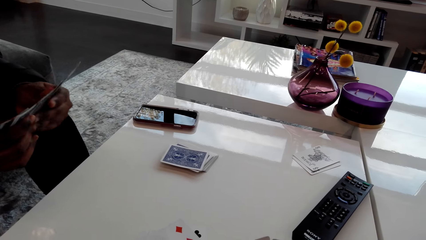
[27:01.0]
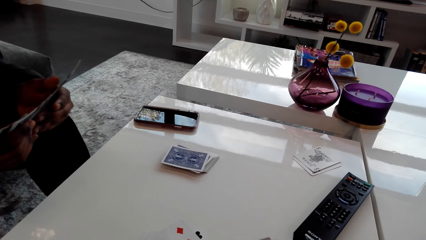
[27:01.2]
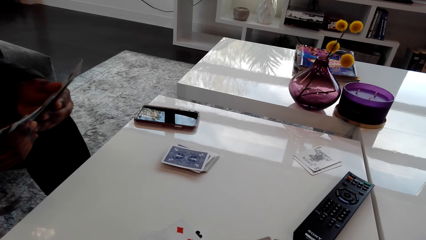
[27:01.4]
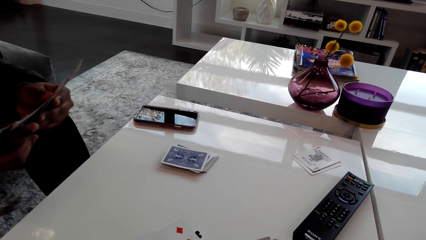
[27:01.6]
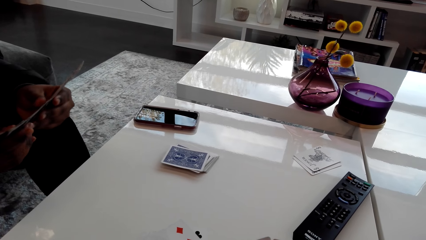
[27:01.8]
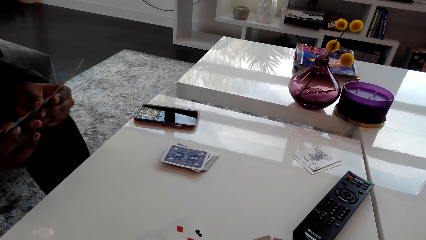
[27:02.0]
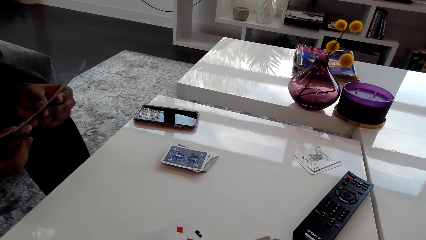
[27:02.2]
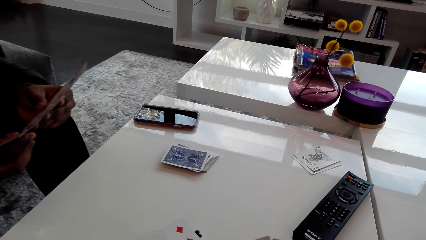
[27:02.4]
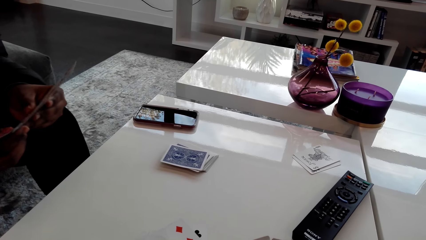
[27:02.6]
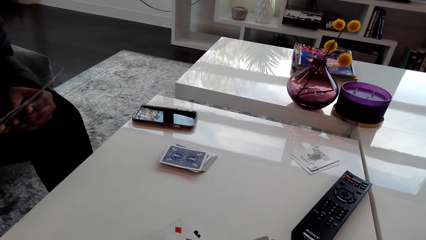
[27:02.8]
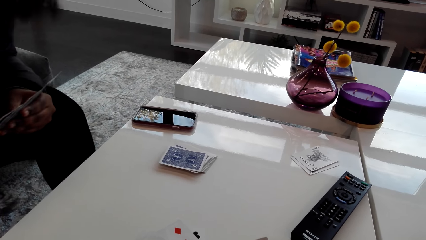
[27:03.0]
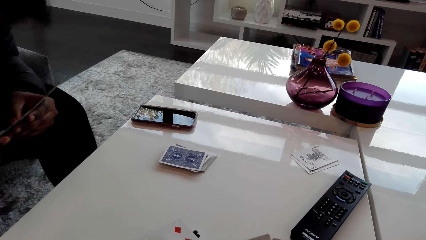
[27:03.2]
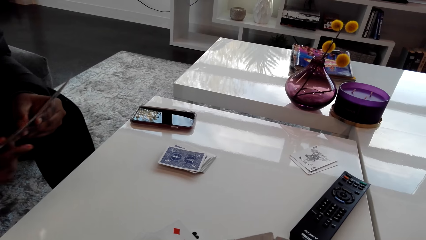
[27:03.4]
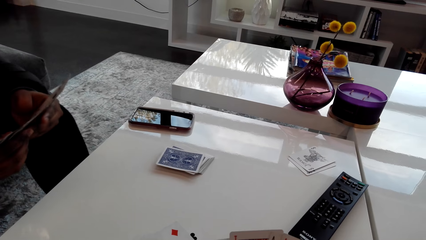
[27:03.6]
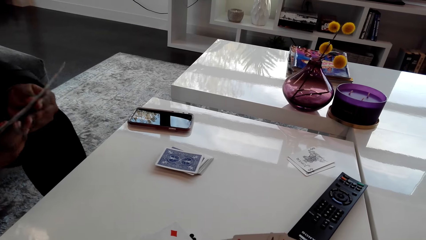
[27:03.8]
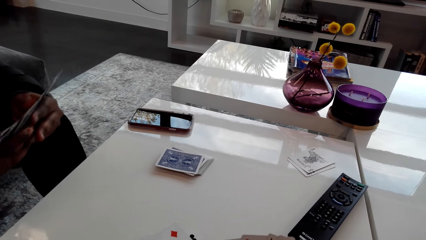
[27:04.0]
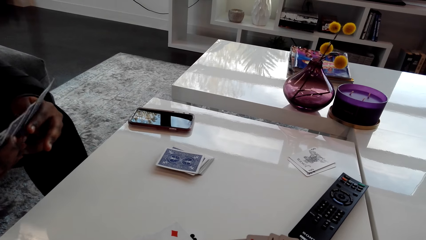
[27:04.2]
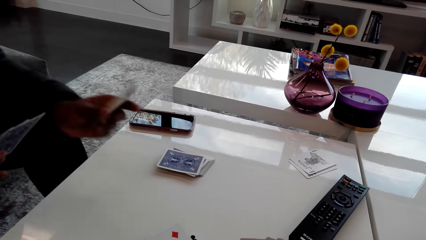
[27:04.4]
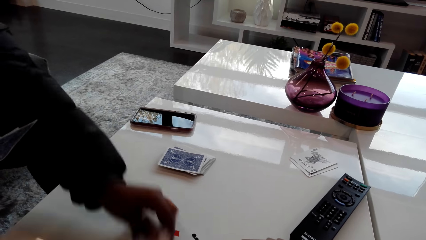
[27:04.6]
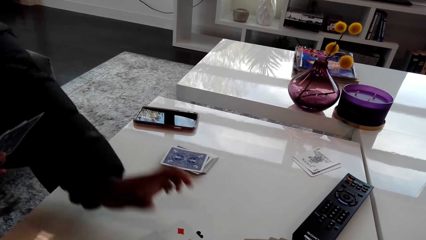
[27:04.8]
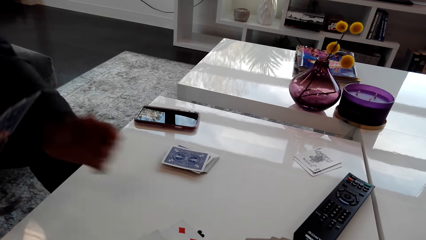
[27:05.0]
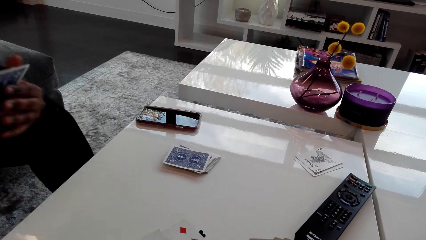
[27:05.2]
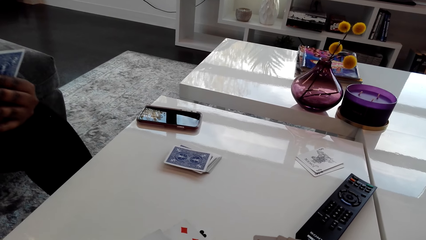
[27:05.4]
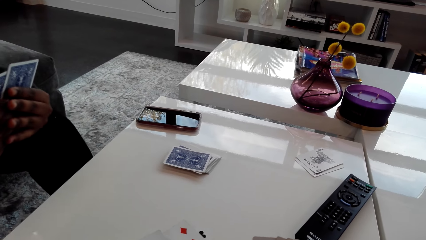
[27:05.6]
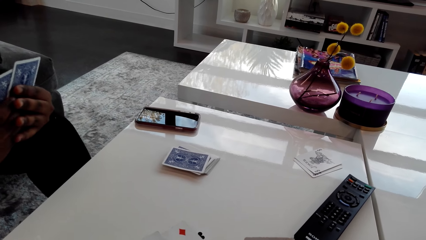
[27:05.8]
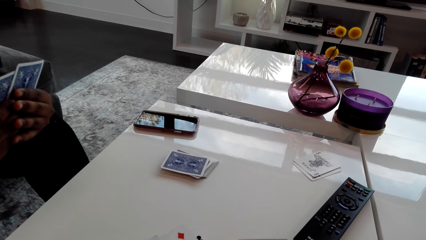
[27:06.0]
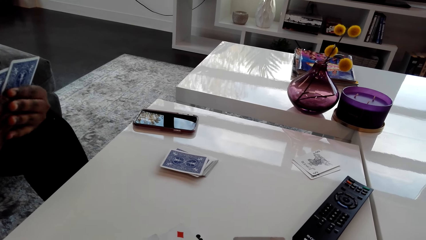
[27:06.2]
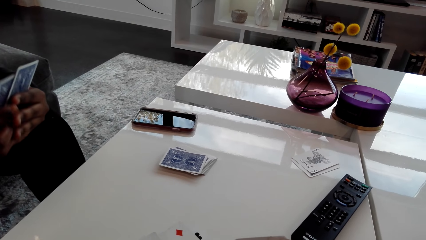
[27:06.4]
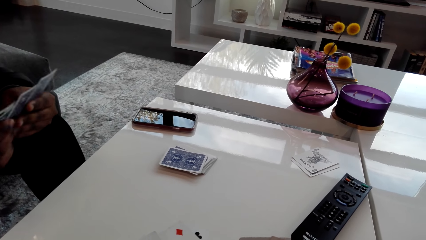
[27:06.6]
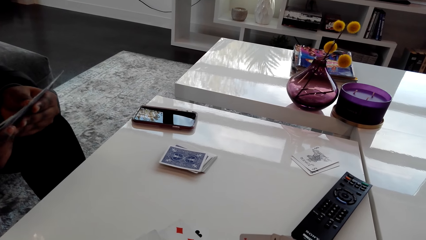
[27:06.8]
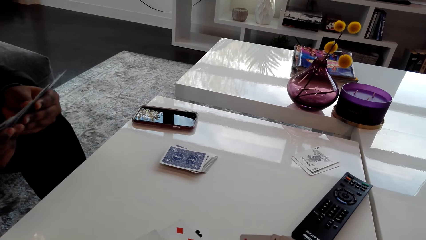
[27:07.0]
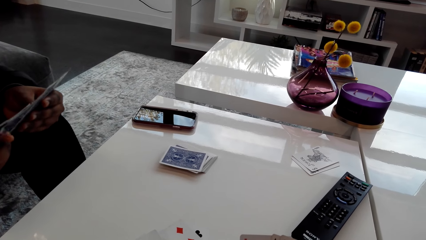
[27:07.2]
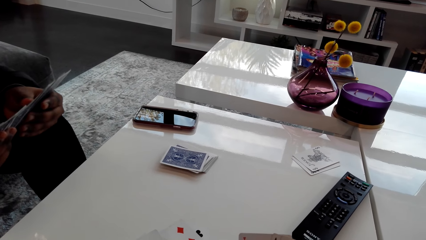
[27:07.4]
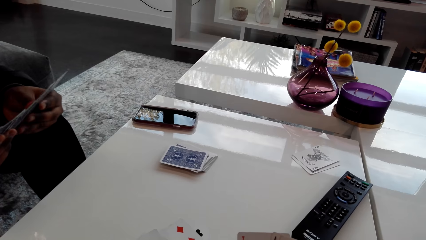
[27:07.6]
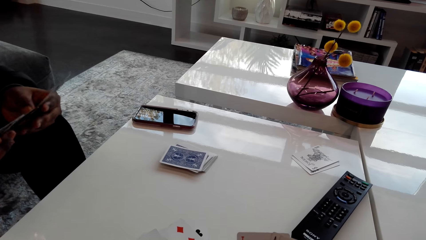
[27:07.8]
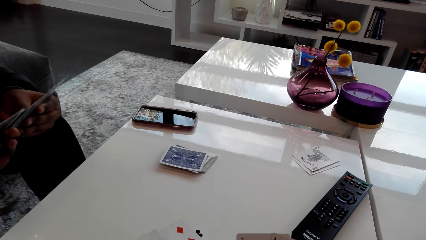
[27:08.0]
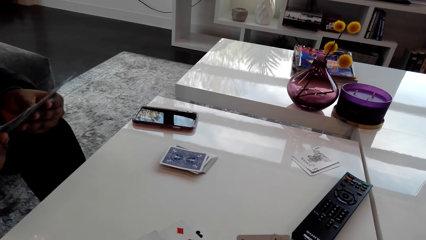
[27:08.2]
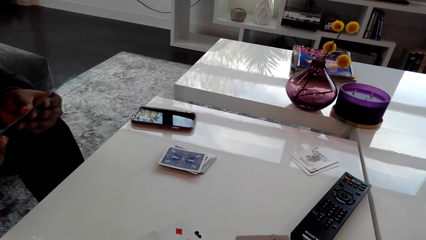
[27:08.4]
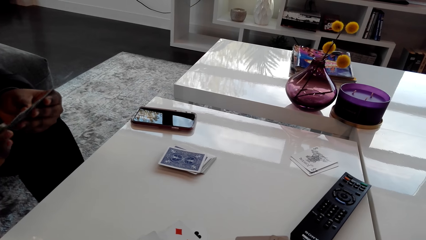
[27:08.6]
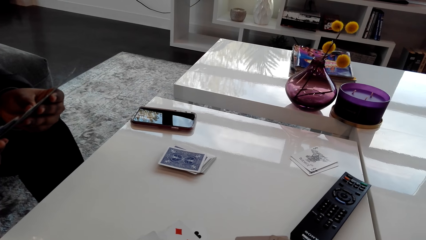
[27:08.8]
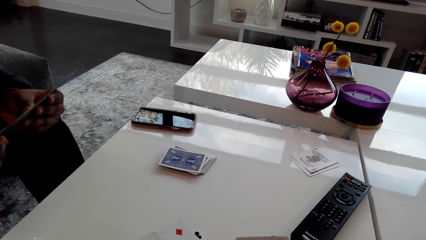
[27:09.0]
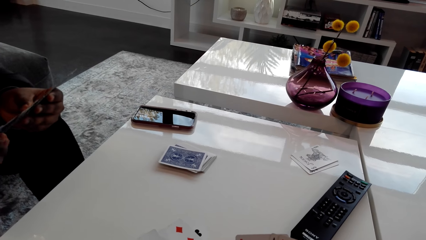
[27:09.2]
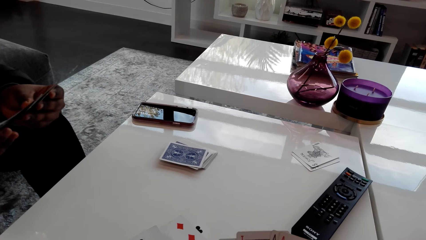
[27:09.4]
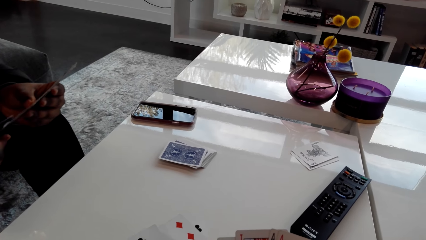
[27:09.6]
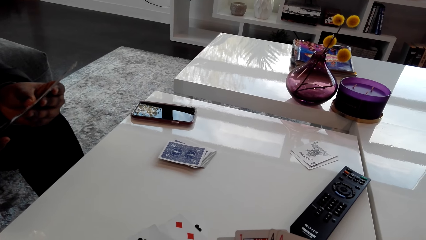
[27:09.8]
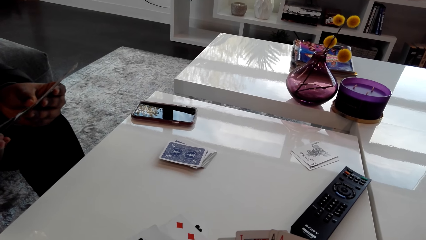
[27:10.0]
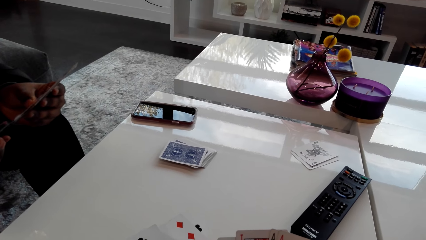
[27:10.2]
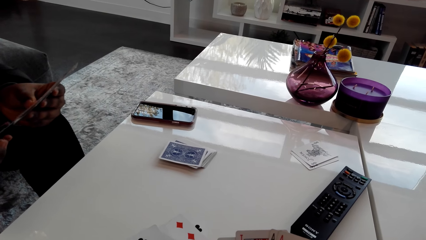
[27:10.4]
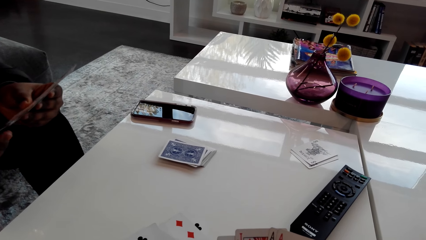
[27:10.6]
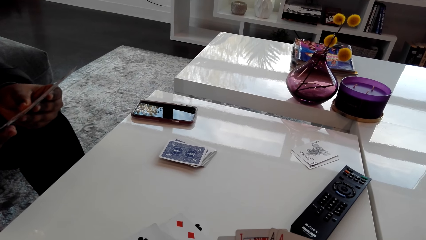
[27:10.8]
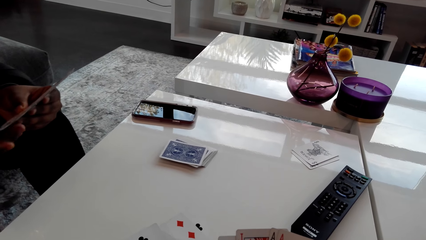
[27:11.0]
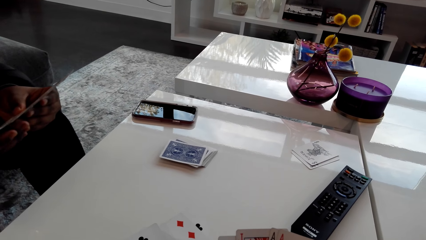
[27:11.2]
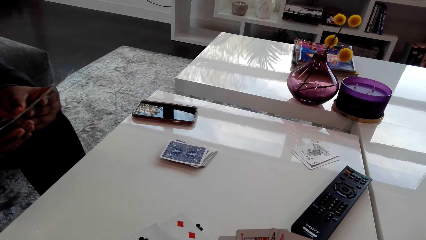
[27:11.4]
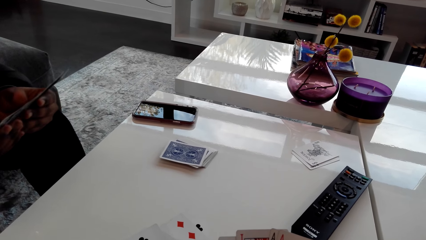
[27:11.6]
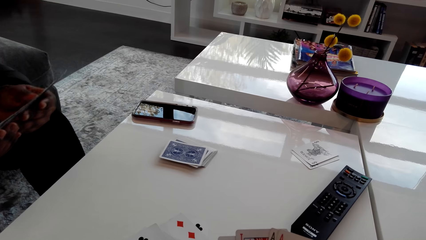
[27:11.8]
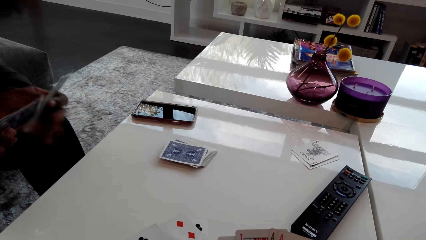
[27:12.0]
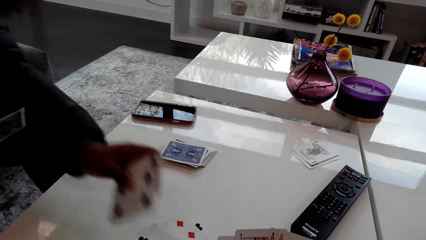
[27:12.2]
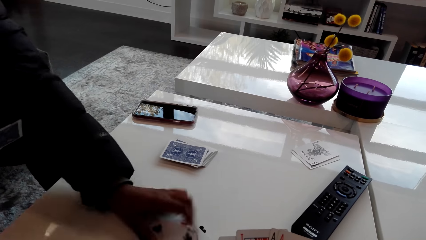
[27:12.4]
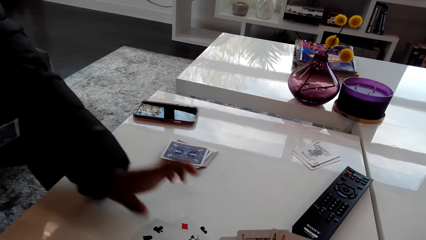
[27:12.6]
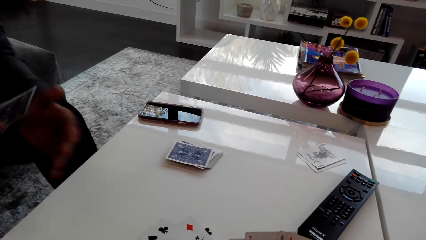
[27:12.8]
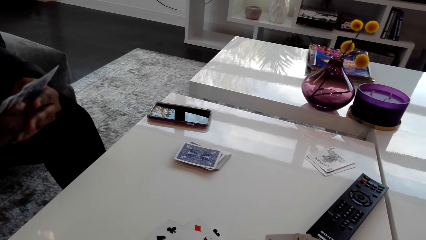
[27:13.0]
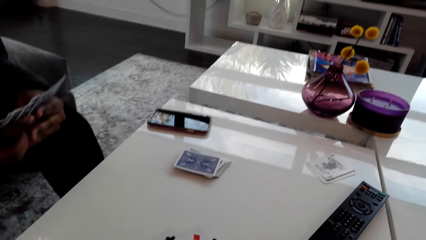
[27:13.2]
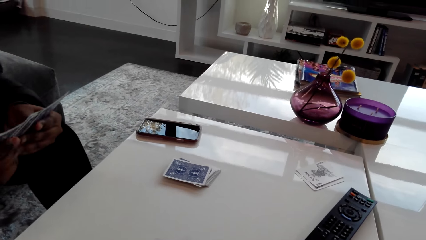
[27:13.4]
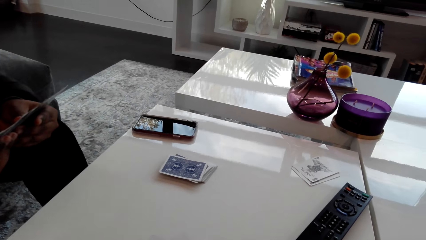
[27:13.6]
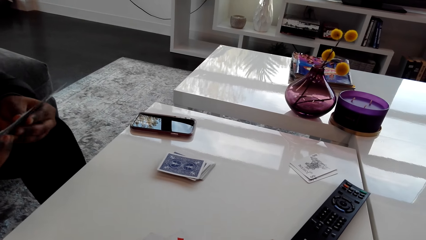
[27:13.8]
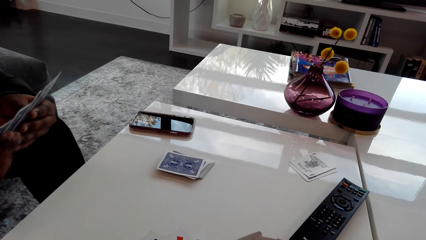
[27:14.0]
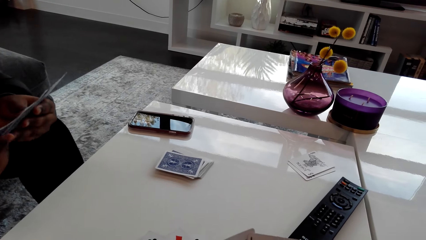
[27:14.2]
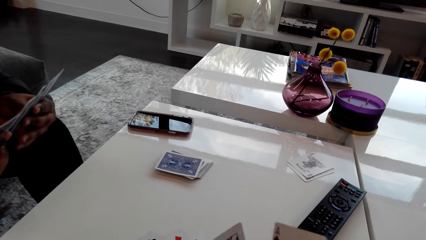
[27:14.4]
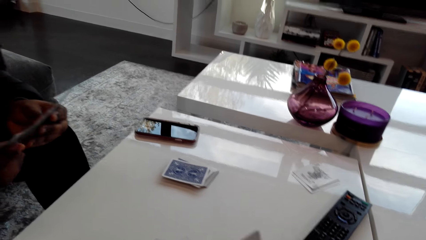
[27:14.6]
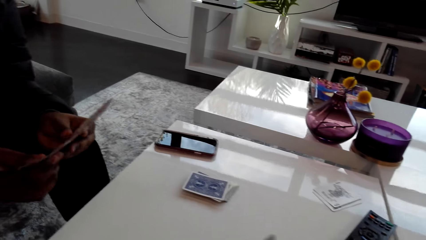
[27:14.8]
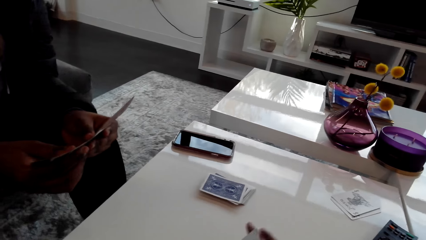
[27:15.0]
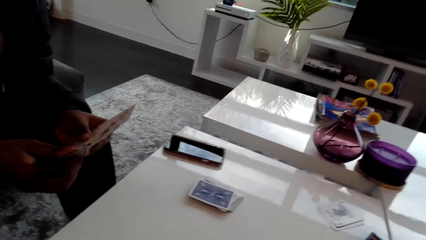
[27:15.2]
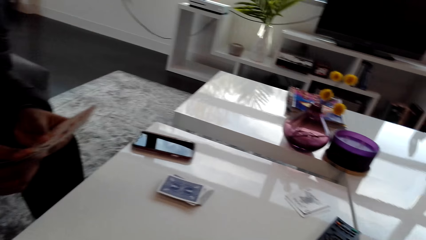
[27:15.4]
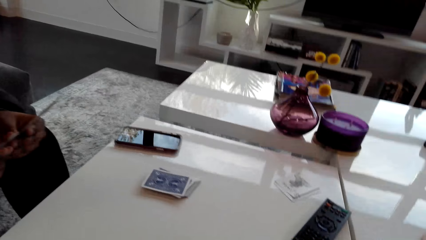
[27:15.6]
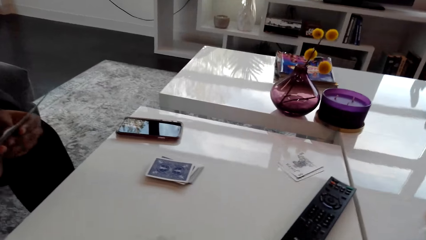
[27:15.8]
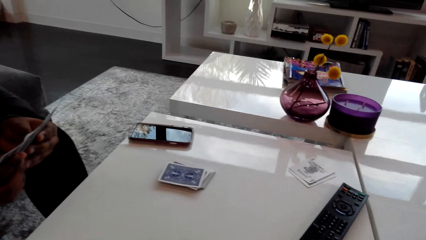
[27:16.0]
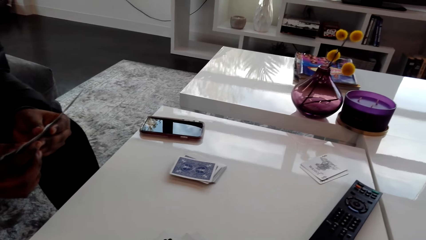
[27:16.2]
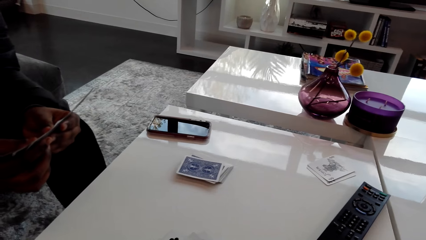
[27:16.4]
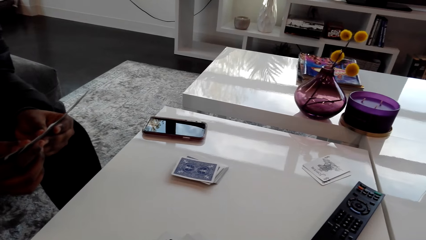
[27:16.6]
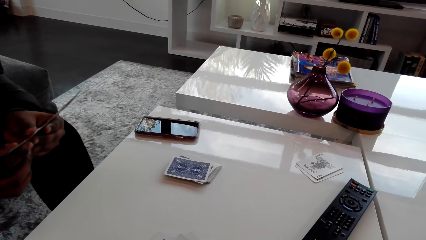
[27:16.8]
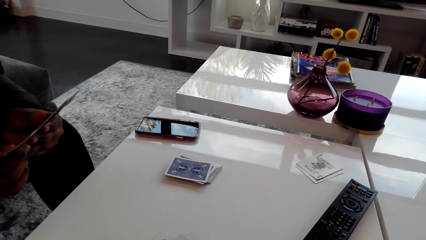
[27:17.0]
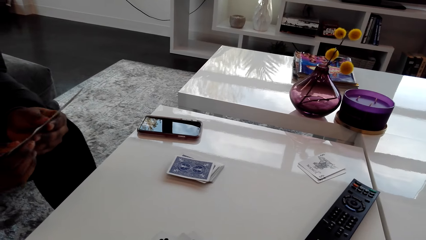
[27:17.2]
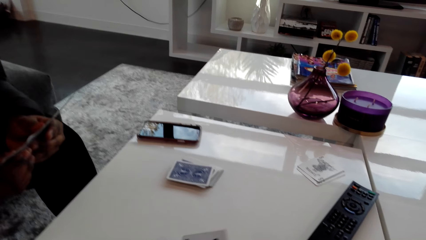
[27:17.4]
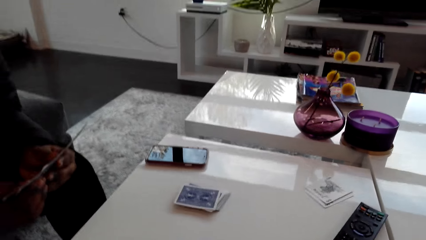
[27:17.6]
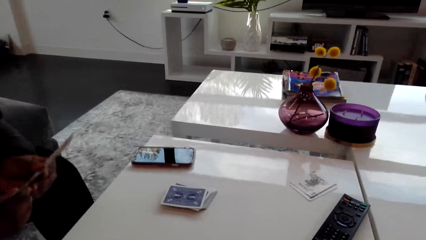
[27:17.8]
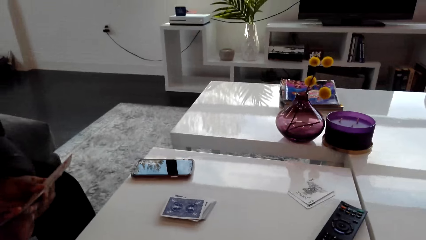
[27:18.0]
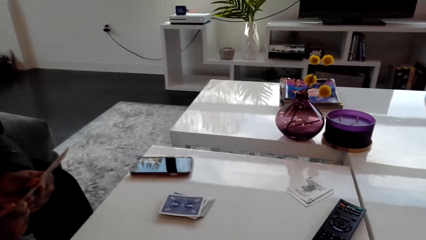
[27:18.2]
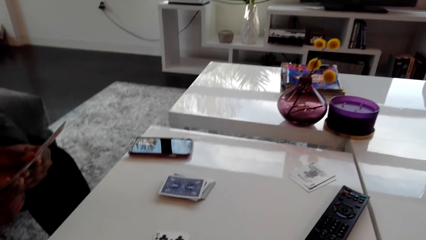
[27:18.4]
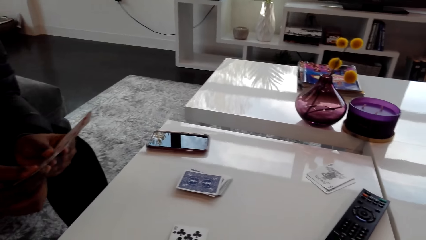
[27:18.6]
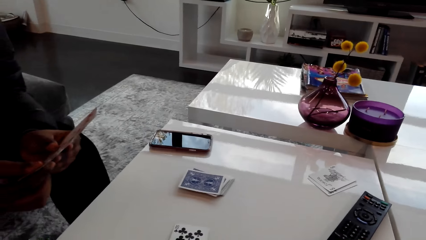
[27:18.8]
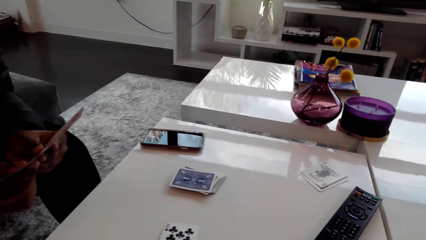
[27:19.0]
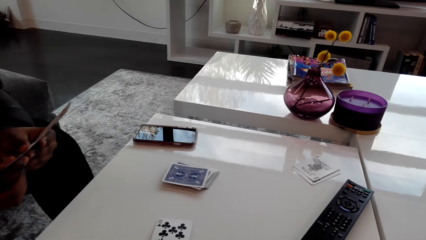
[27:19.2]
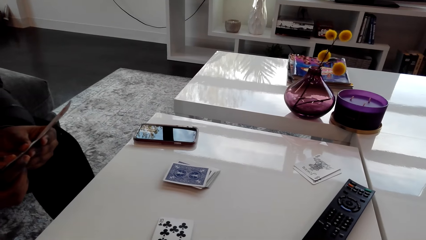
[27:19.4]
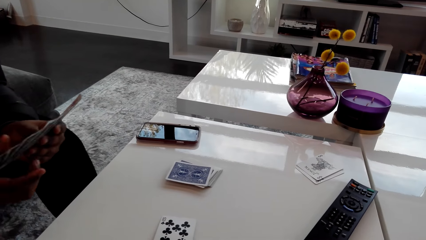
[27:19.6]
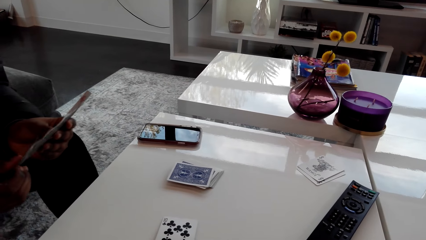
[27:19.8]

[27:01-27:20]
A woman sings. The woman sings again. The woman puts a card on the table. The woman sings. The camera wearer talks to the woman. The woman selects cards. The woman looks at the cards. The woman puts a card on the table. The woman selects cards. The camera wearer talks to the woman. They play the card. They play the card game with the woman. They talk to the woman. The woman looks at the cards.
